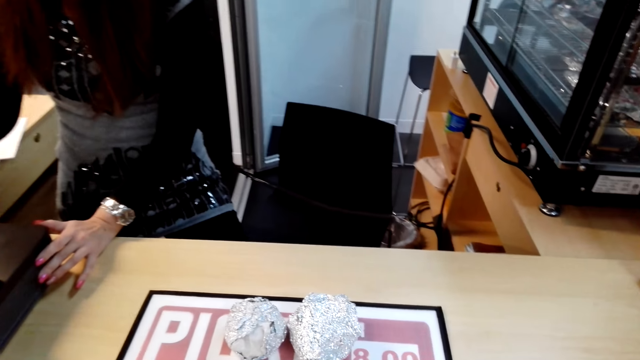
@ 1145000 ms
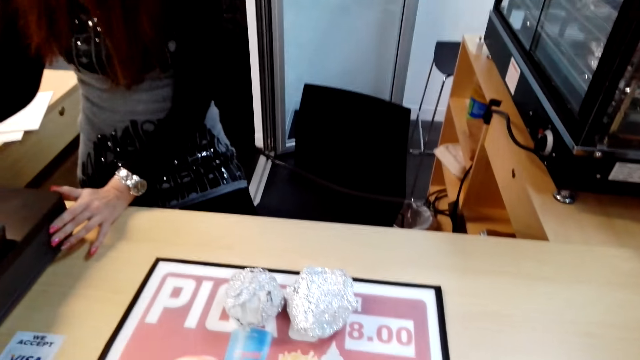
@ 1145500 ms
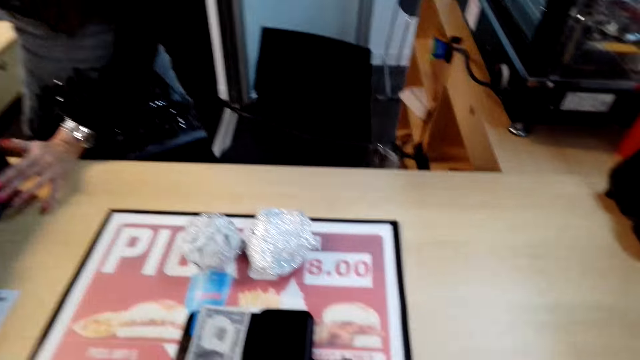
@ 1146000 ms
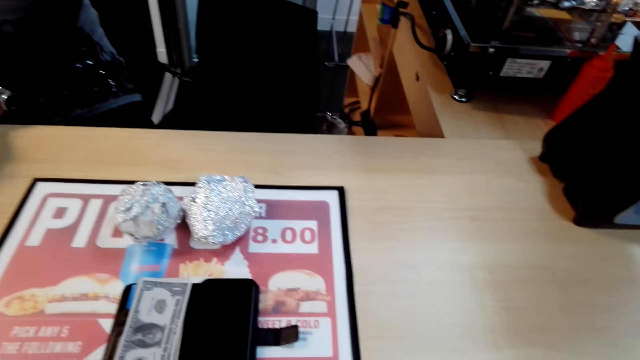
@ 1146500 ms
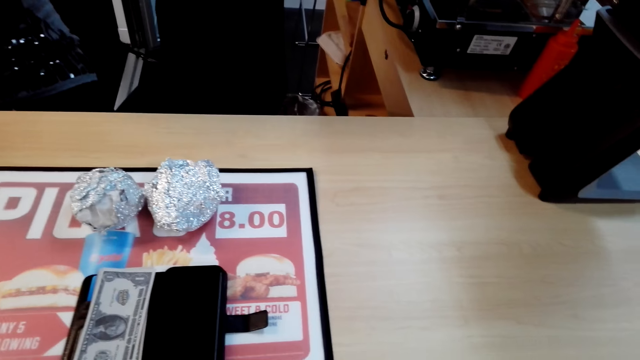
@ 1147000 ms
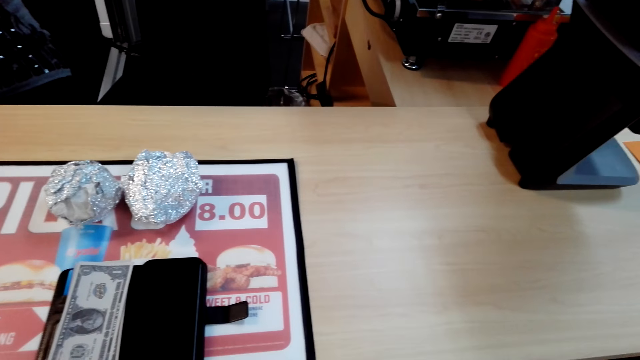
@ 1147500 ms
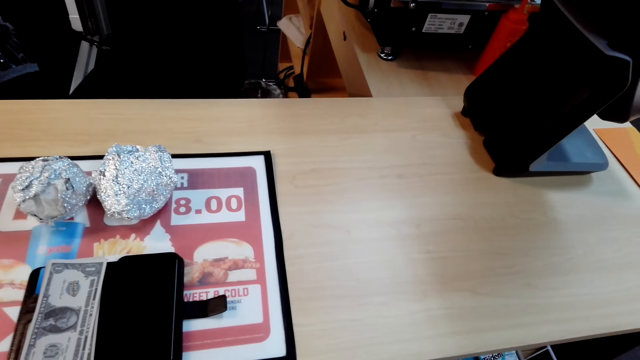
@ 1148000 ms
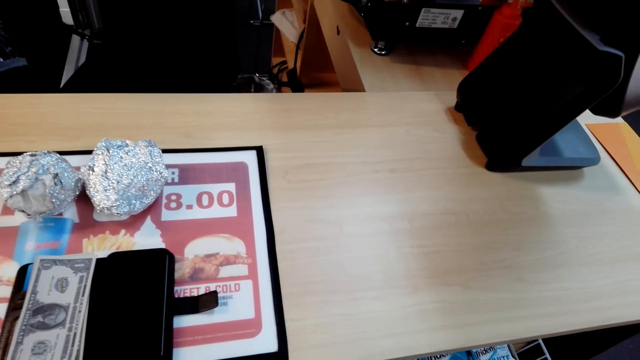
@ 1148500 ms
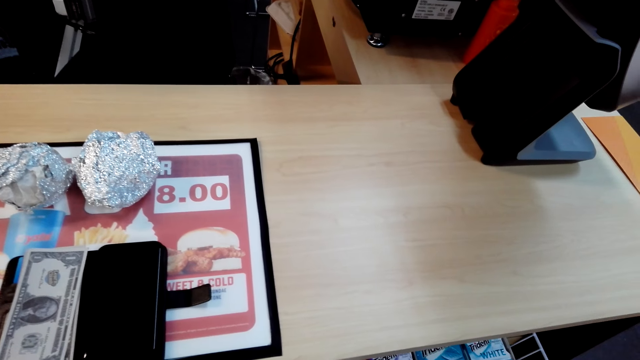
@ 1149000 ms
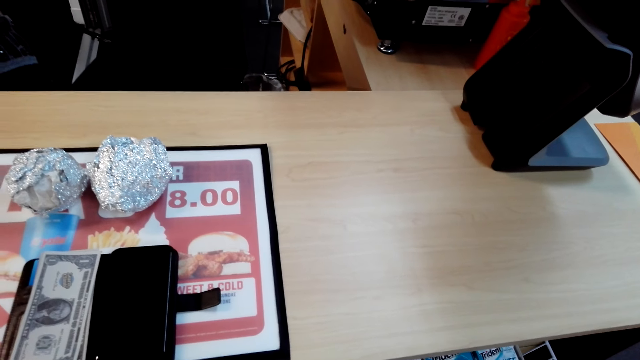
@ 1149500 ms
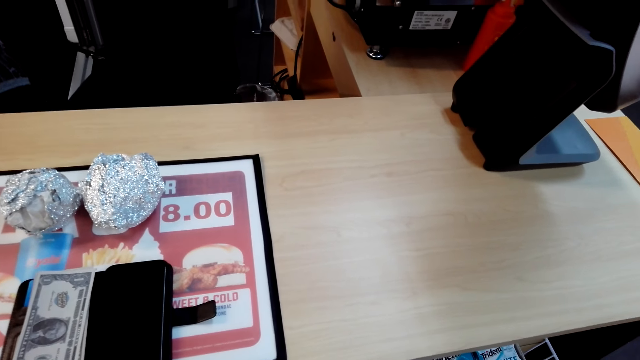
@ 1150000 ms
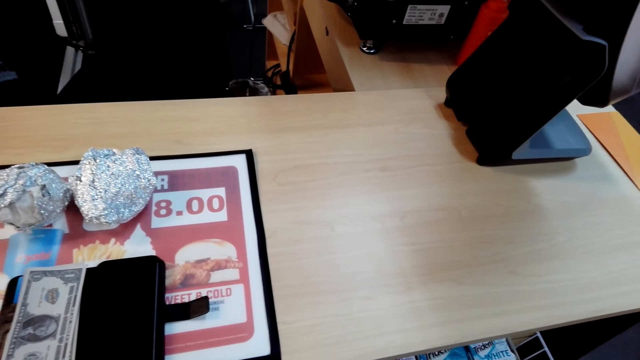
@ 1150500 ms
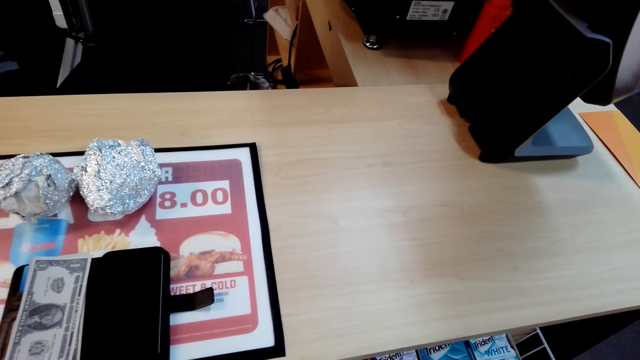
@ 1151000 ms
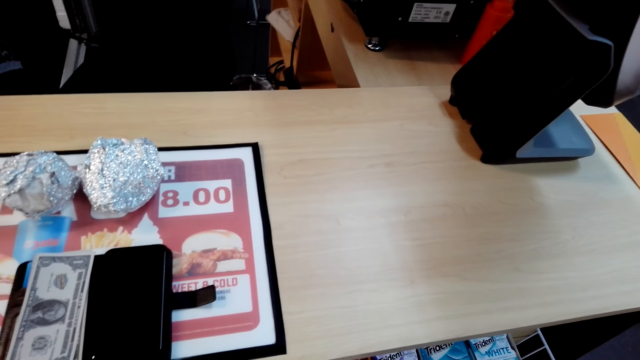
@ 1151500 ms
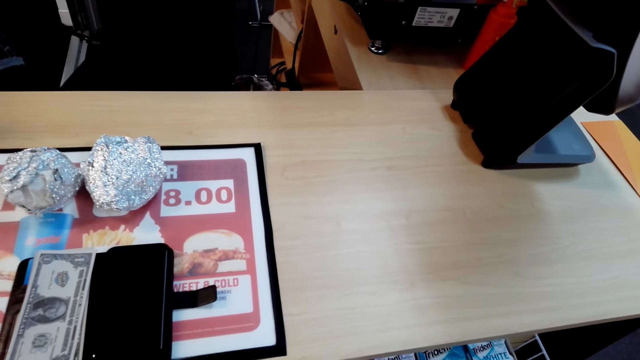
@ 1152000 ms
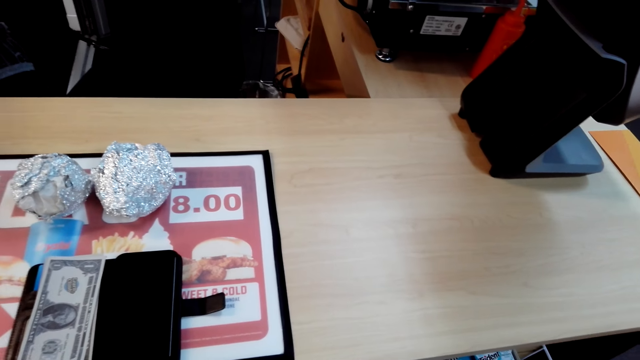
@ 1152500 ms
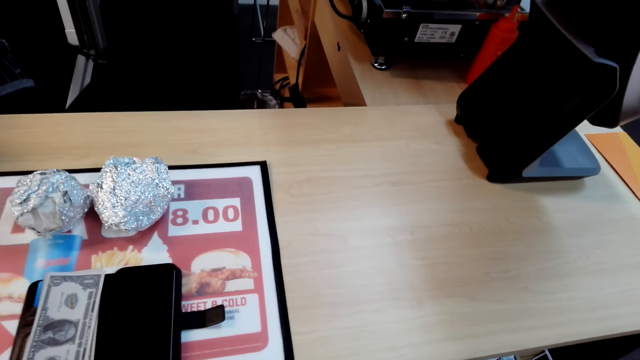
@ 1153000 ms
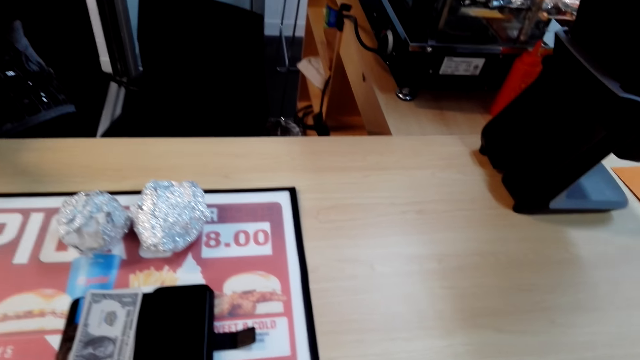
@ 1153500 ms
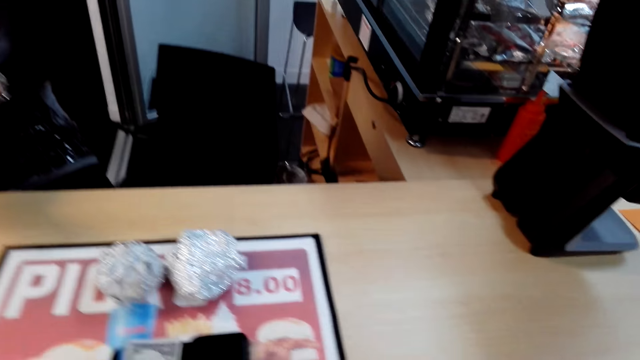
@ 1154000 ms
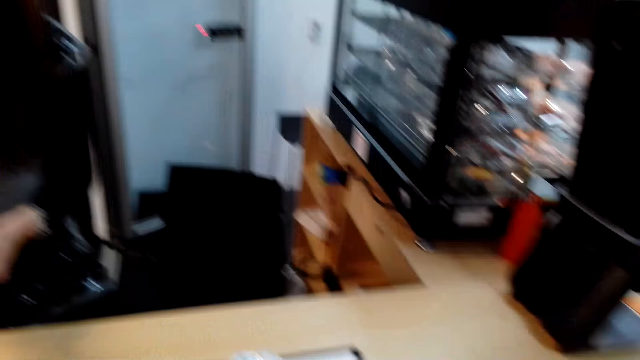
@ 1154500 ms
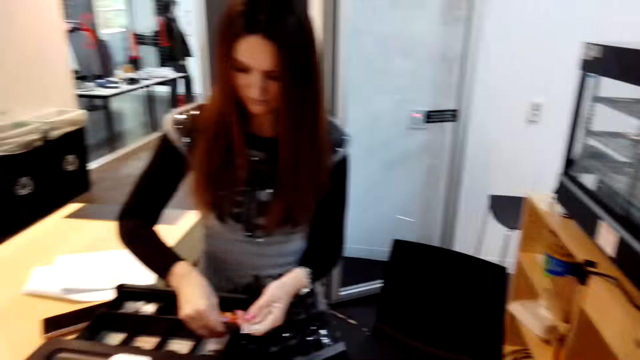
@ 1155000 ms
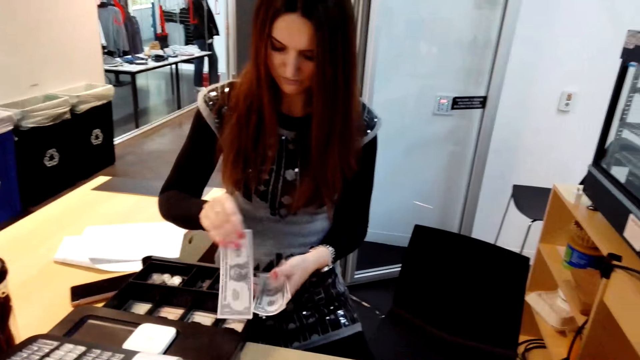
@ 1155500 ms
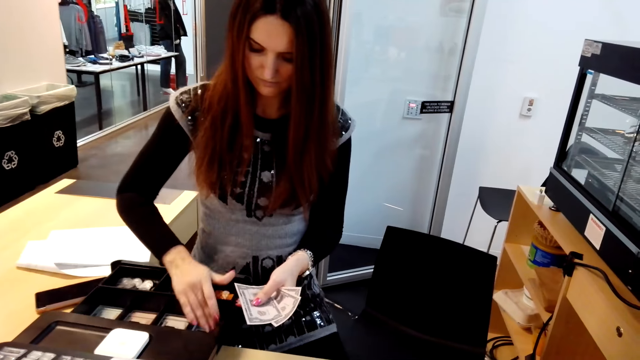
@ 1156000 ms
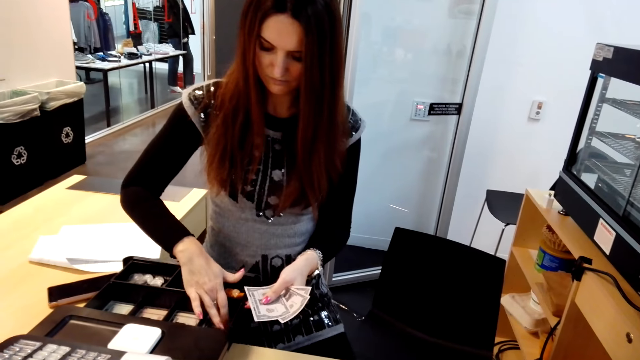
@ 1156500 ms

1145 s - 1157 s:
The camera wearer looks around the supermarket. The cashier woman dials on the cash register.

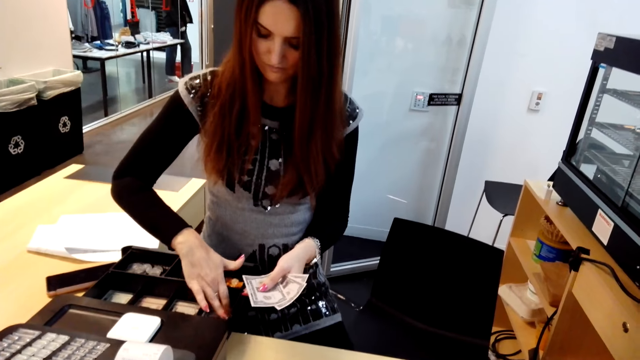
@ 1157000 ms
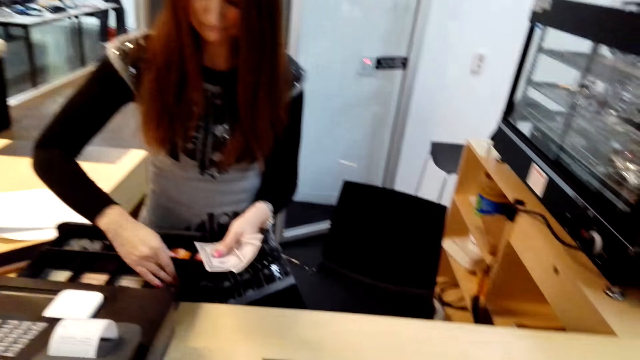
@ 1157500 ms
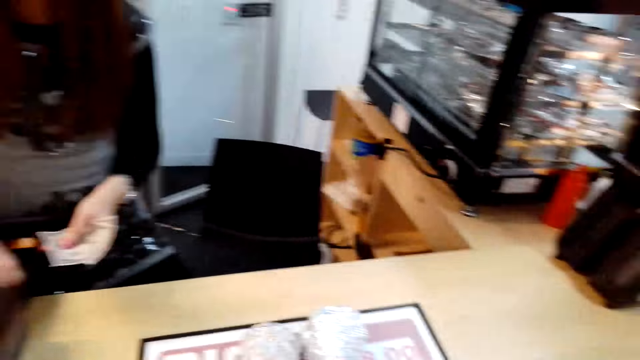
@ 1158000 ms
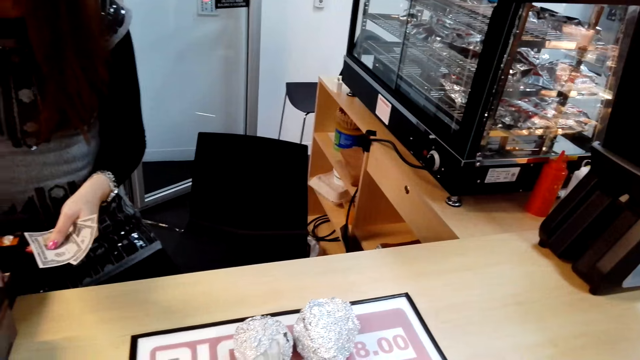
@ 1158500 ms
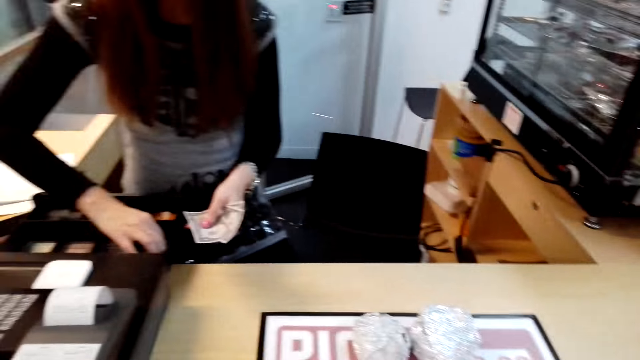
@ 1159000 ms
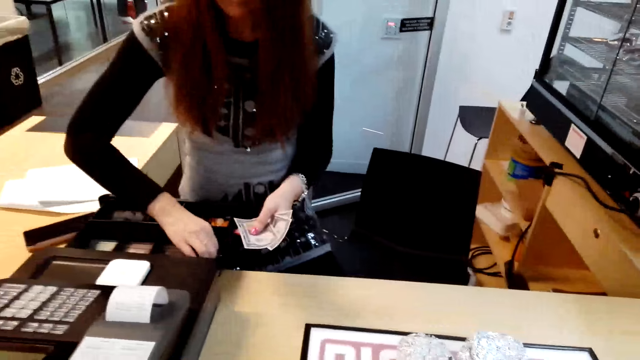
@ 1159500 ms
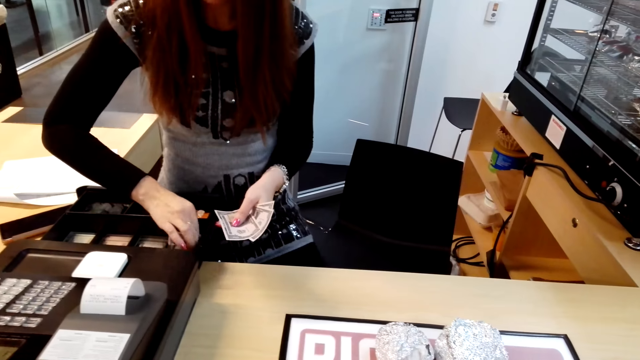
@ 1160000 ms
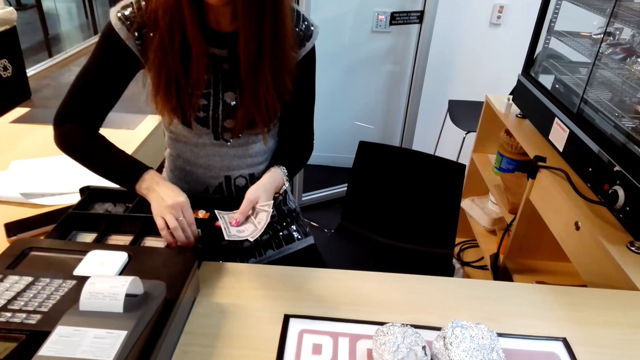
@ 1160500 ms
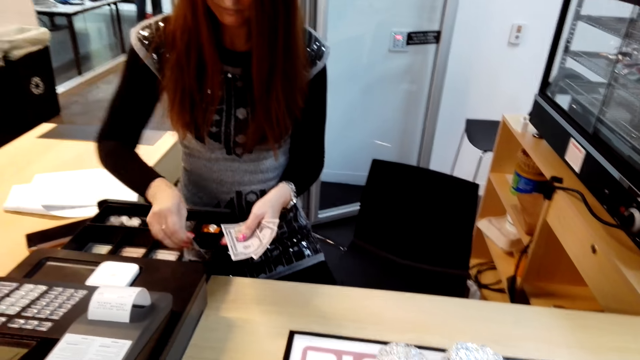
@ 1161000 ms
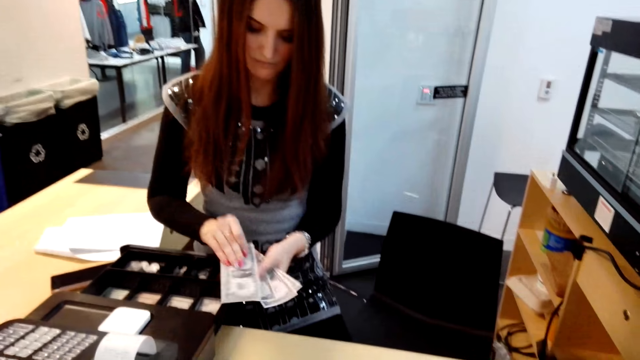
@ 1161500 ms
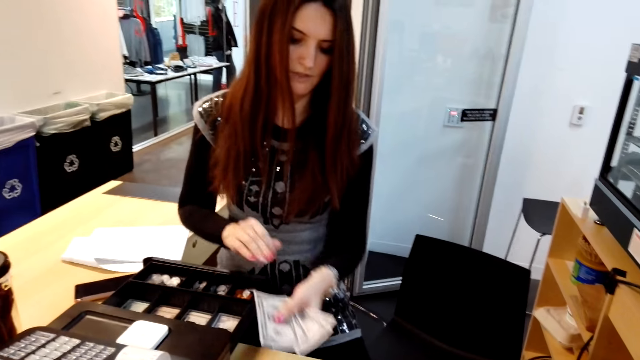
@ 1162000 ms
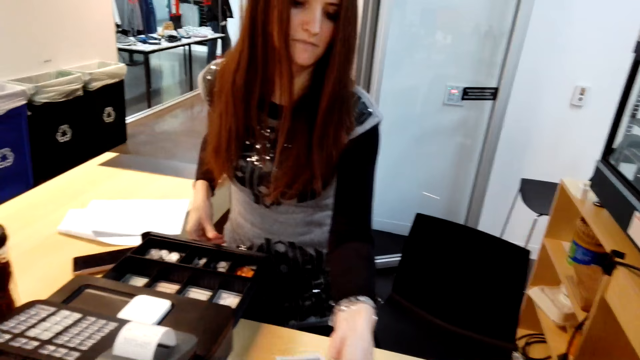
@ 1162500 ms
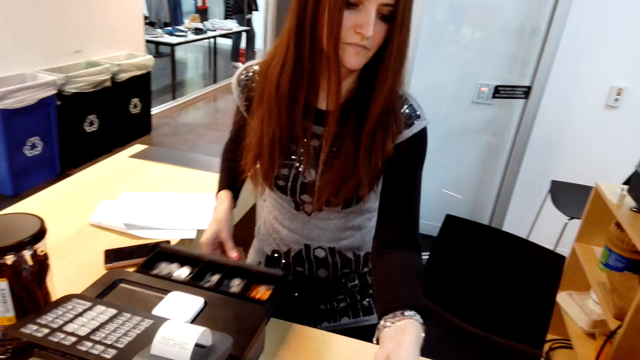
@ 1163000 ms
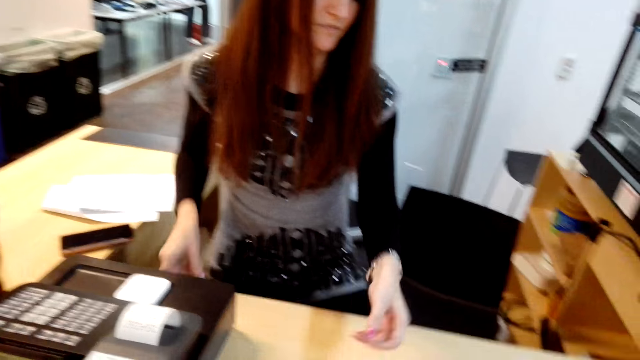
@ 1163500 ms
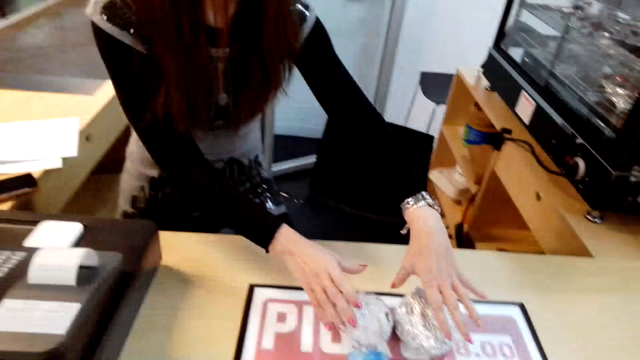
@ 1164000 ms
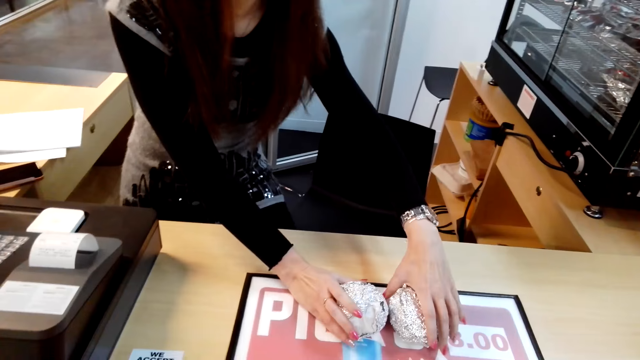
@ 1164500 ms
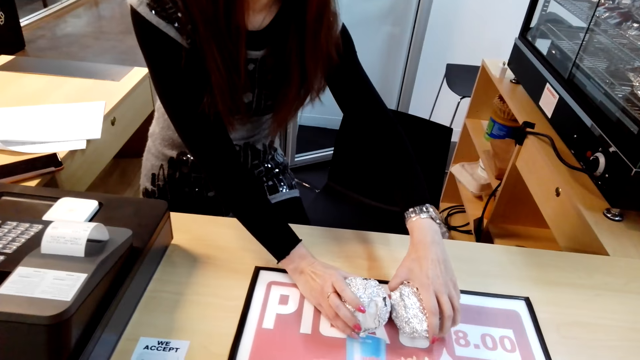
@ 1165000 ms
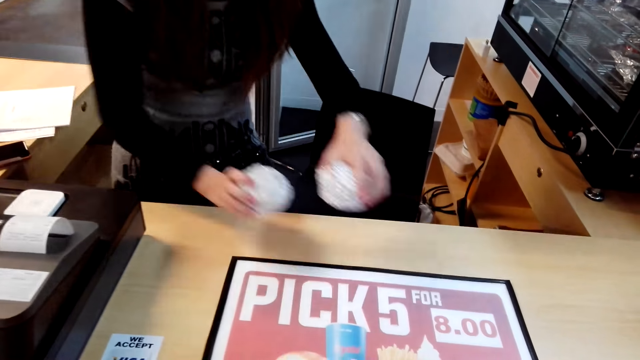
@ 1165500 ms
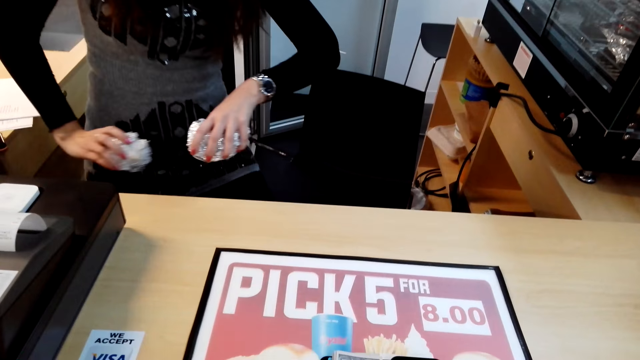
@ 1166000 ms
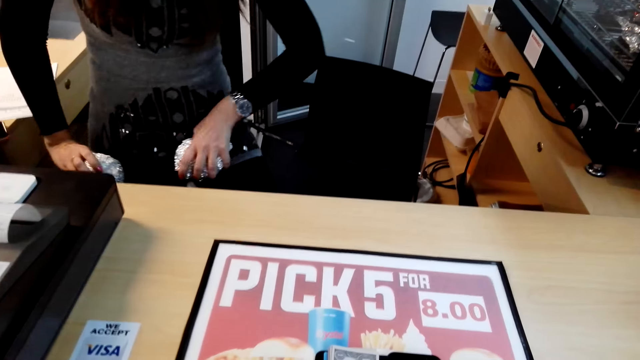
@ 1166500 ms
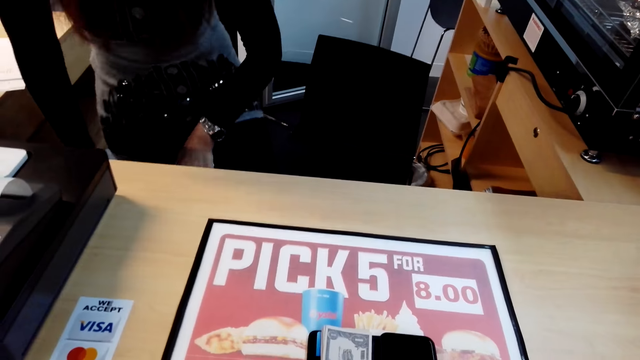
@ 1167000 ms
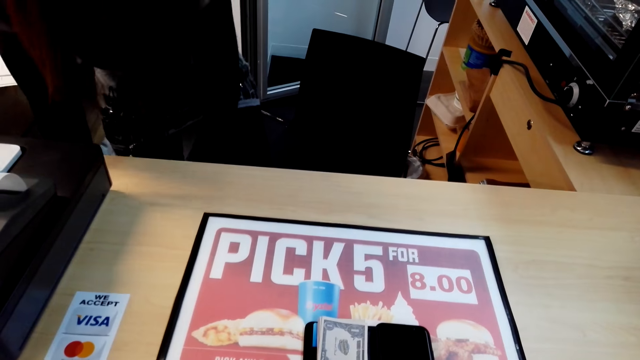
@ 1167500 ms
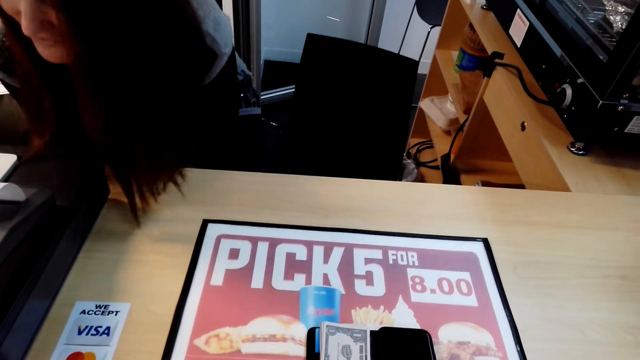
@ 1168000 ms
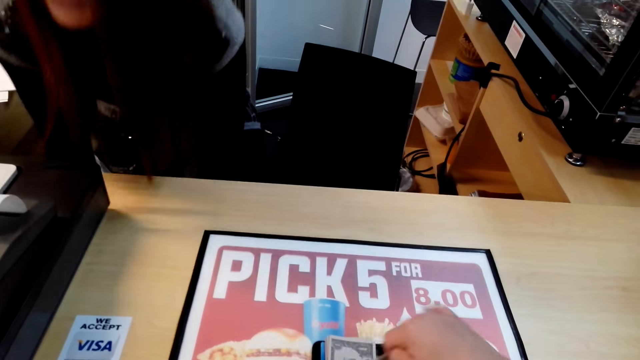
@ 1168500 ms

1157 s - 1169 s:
The cashier woman picks money from the cash register drawer and hands the money to the camera wearer. The cashier woman closes the cash register drawer and puts the money on the counter. The cashier woman picks up something and puts the object under the counter.
